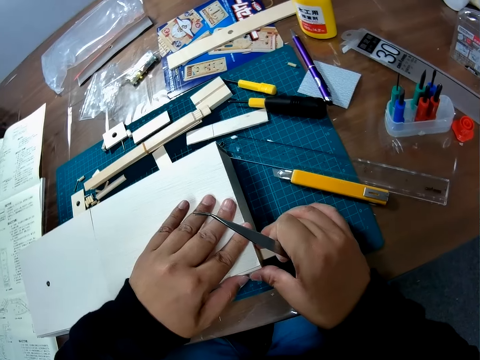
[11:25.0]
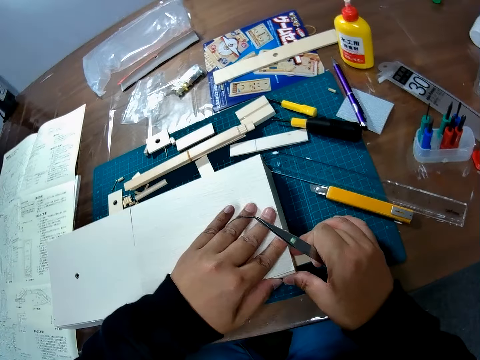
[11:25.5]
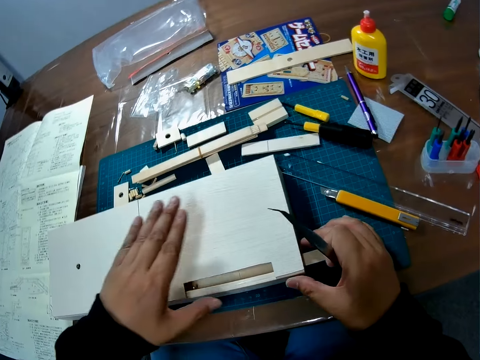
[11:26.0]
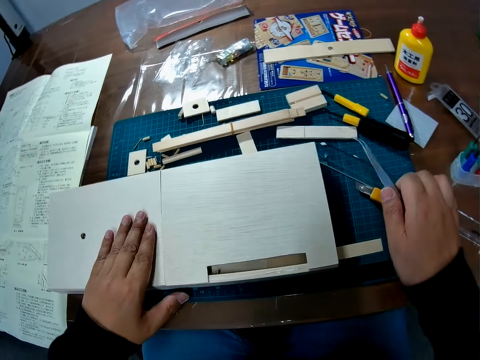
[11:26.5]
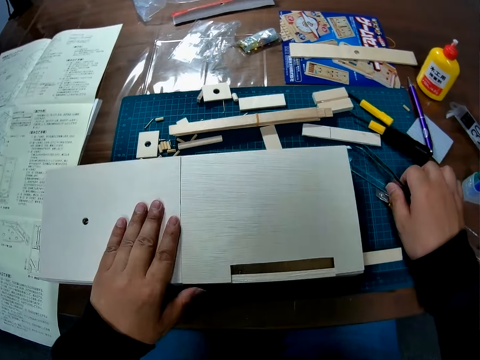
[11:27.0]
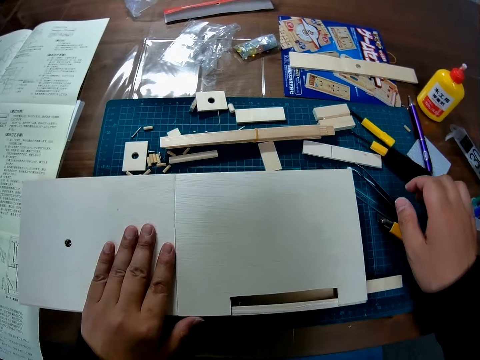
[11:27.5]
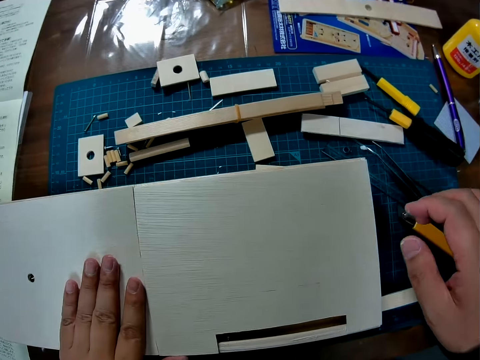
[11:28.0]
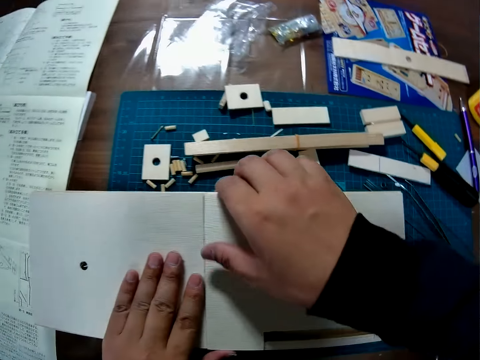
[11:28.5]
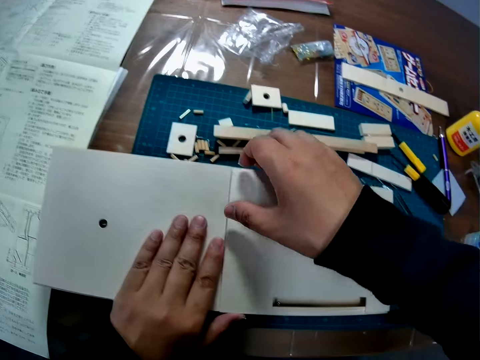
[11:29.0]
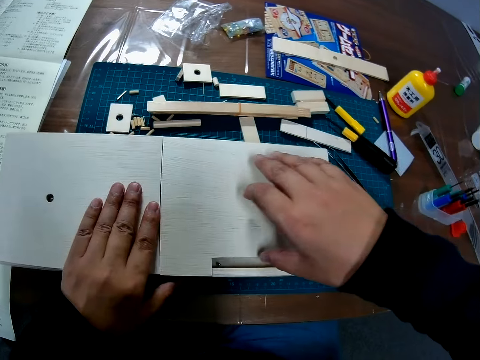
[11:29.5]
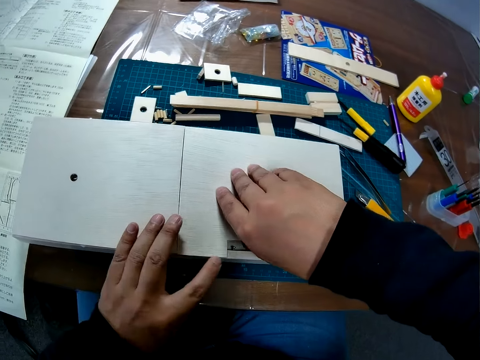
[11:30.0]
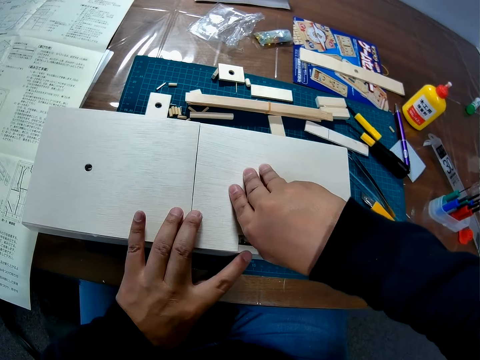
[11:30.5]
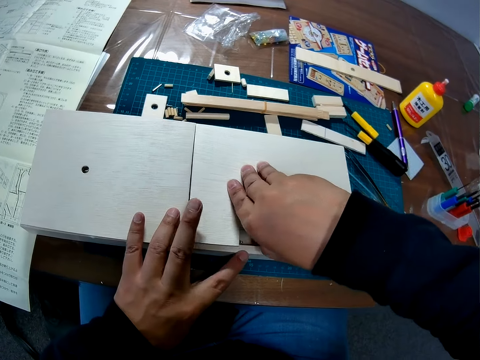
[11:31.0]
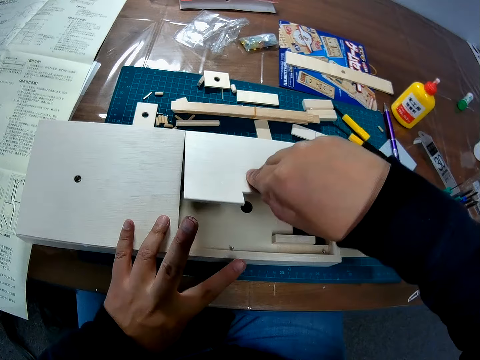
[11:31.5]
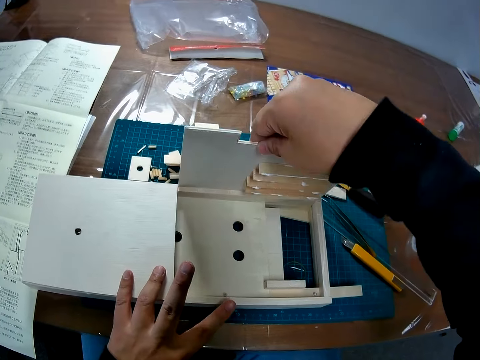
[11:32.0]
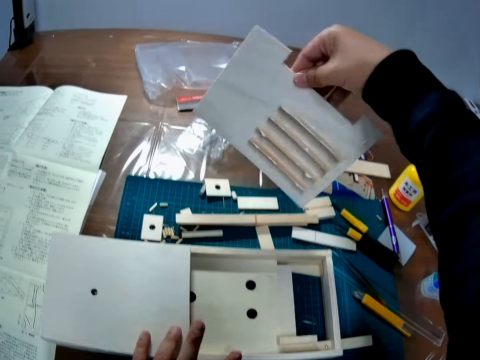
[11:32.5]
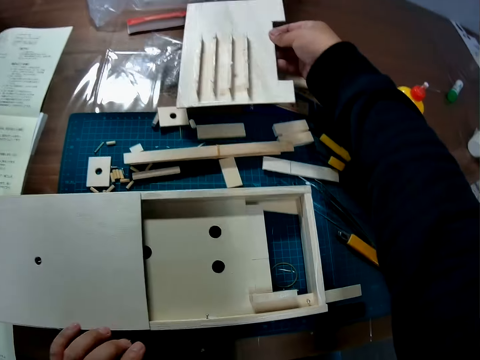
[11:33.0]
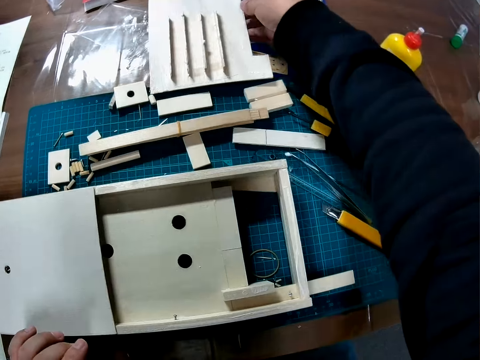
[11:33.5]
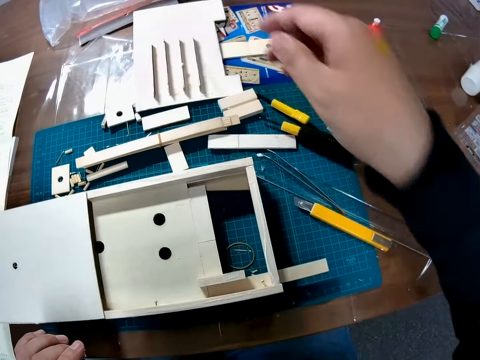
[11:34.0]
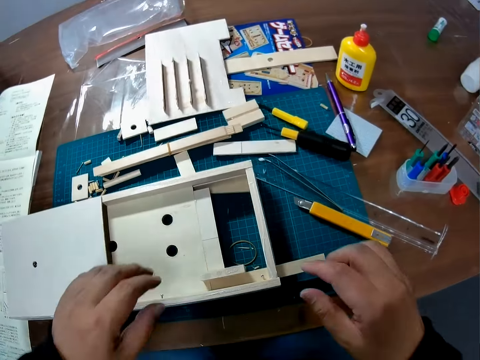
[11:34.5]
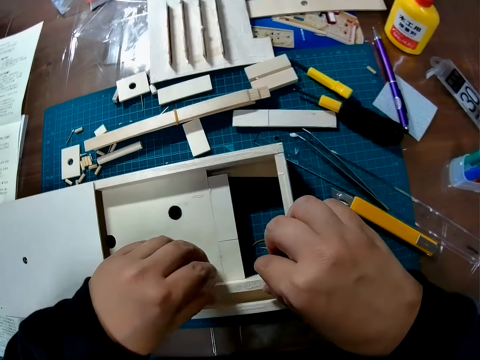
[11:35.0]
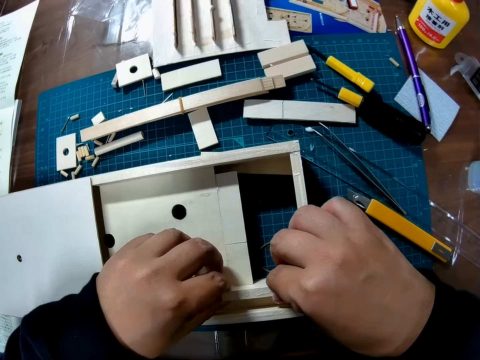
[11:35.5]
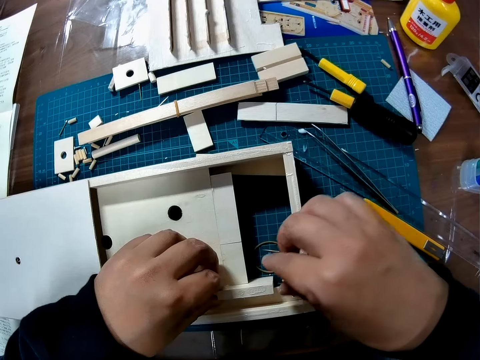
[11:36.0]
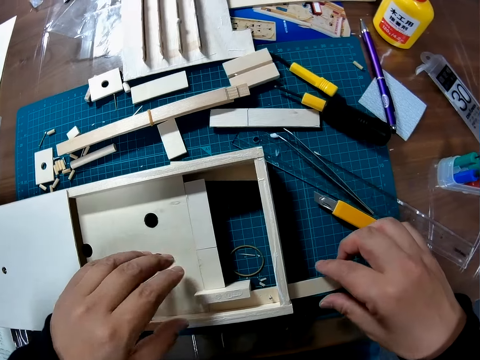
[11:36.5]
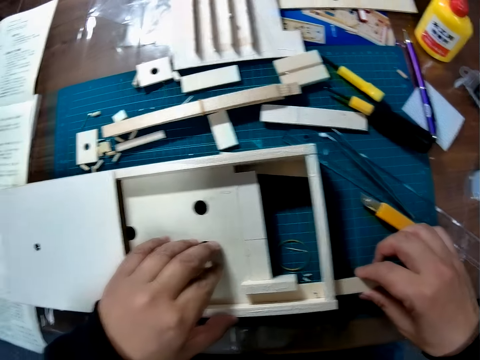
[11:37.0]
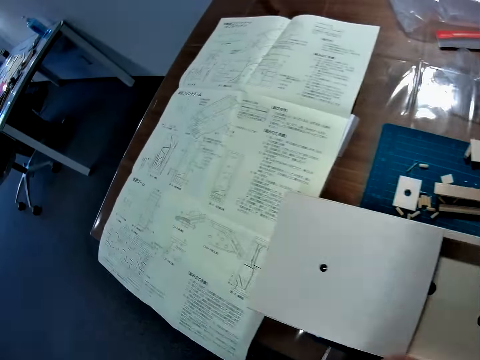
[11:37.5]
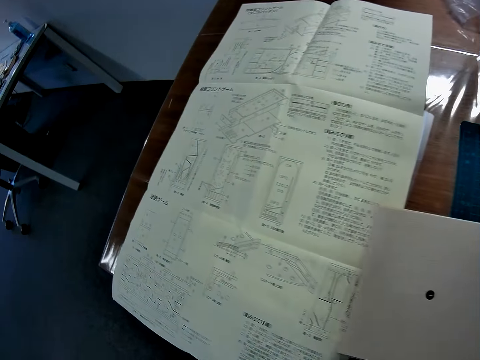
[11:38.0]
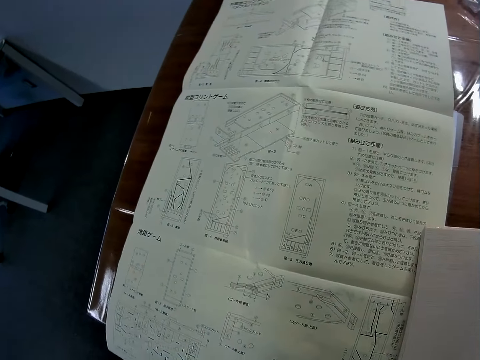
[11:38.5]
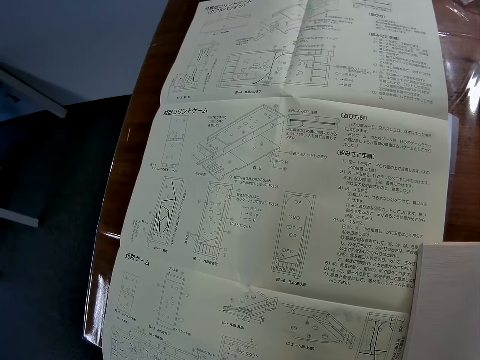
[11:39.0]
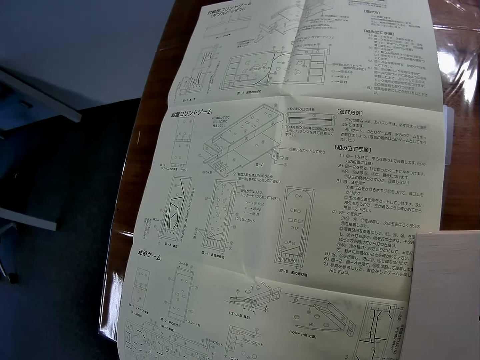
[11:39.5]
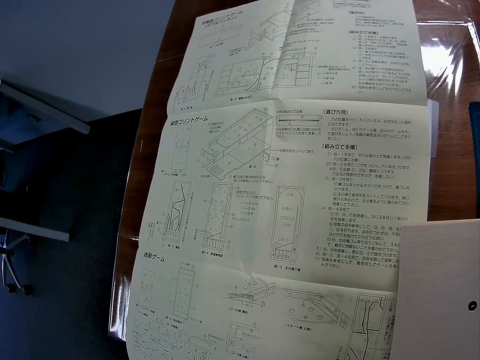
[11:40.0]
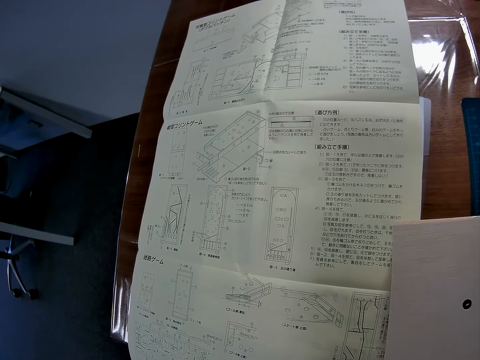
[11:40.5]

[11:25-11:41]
The camera wearer places the forceps on the table. They take a part of the constructed wood. They drop the part of the constructed wood on the table. They work on the wood. They hold the counting board.

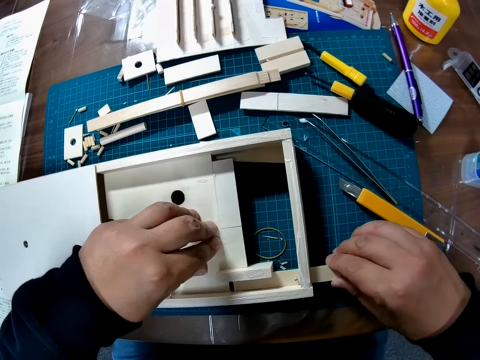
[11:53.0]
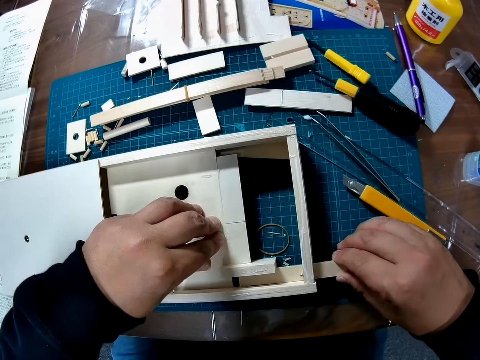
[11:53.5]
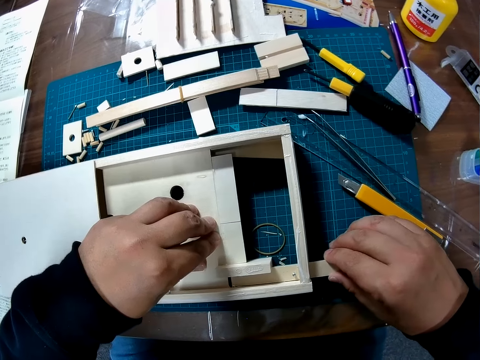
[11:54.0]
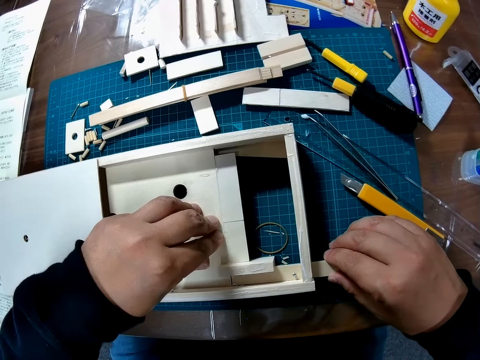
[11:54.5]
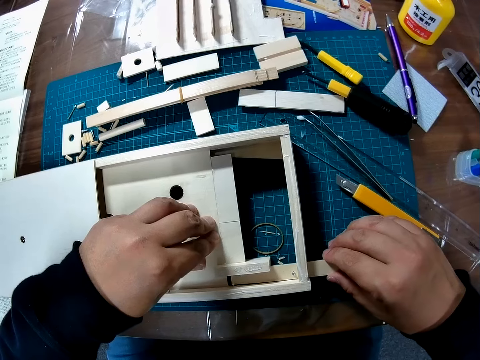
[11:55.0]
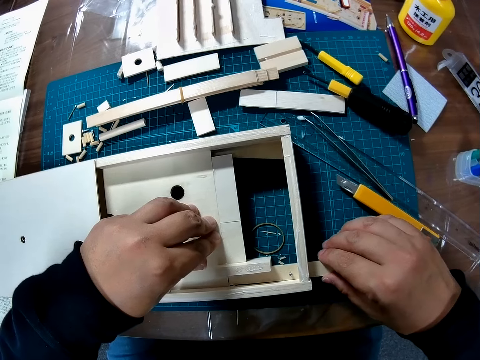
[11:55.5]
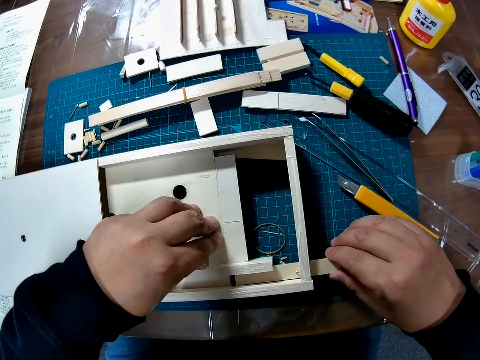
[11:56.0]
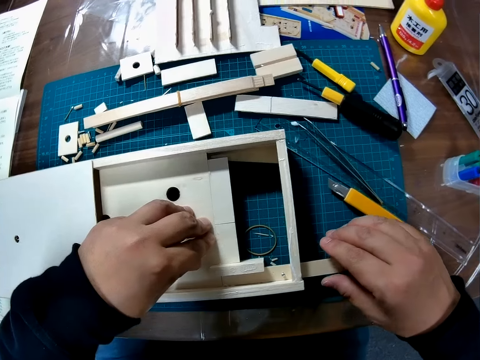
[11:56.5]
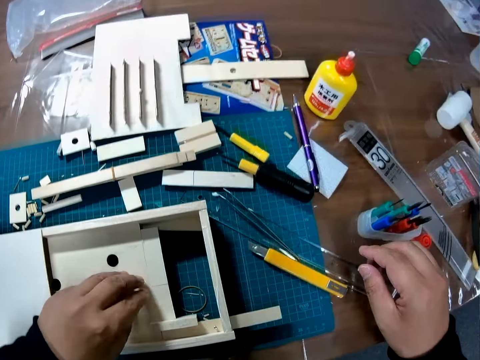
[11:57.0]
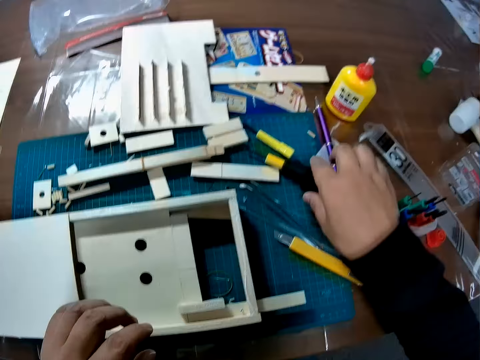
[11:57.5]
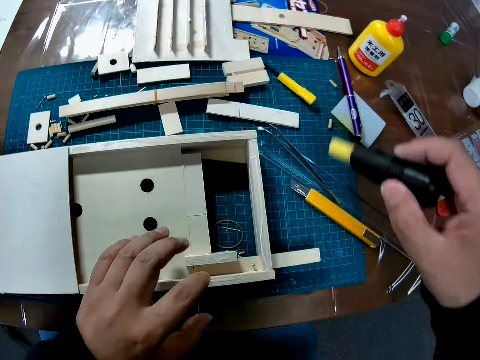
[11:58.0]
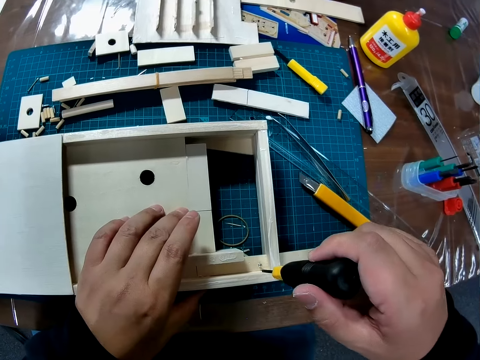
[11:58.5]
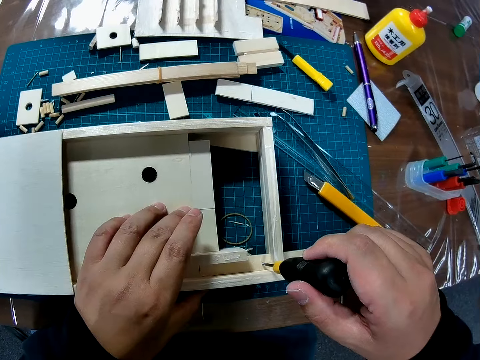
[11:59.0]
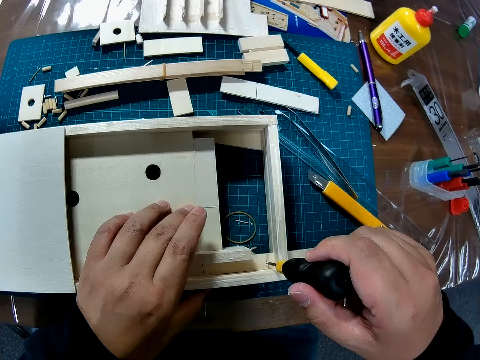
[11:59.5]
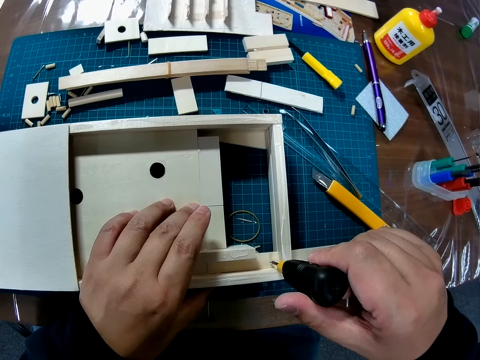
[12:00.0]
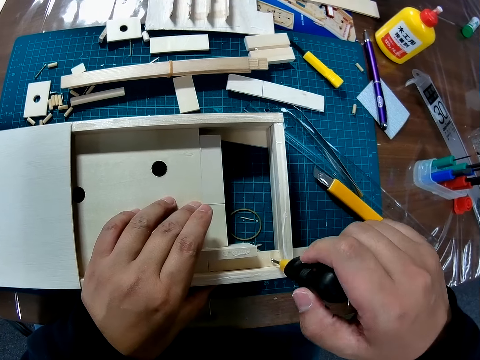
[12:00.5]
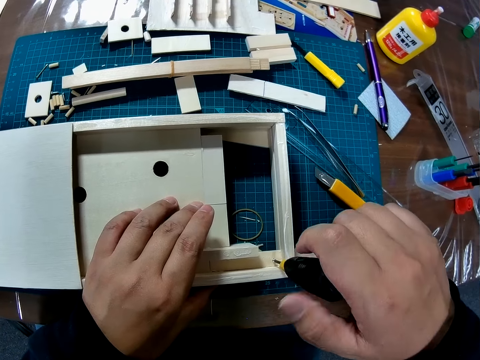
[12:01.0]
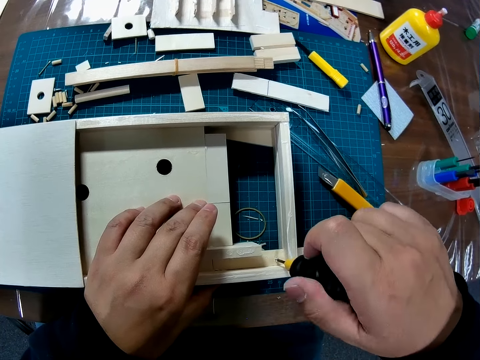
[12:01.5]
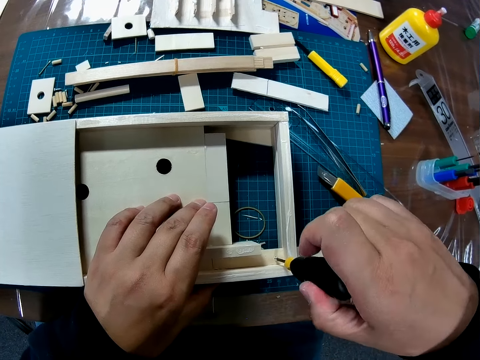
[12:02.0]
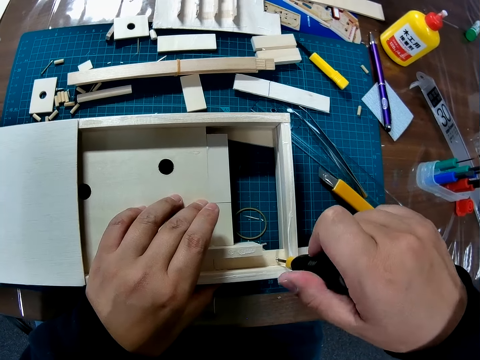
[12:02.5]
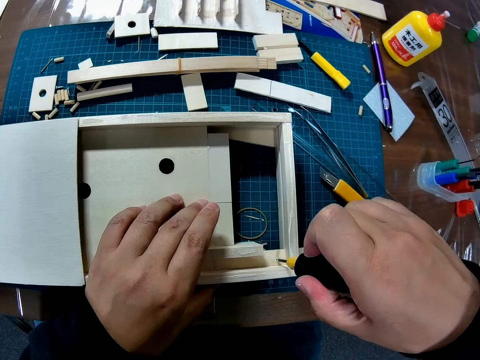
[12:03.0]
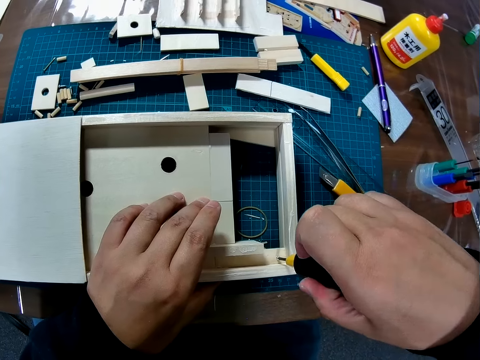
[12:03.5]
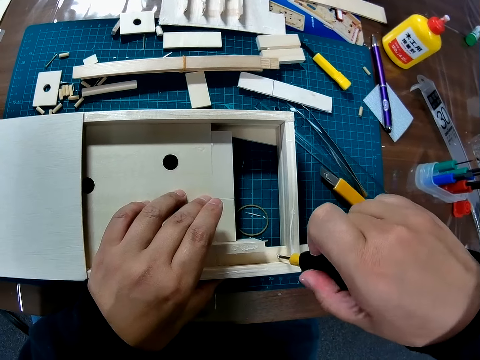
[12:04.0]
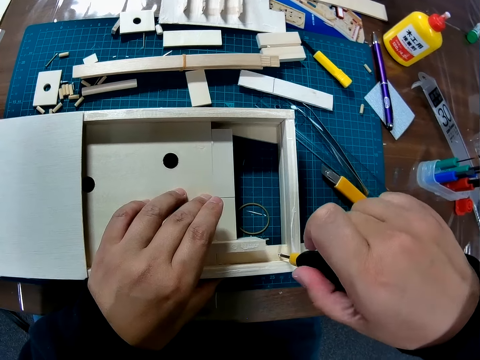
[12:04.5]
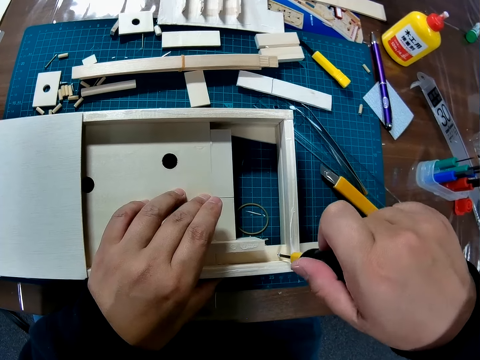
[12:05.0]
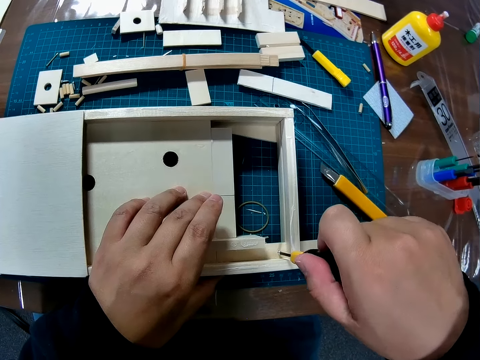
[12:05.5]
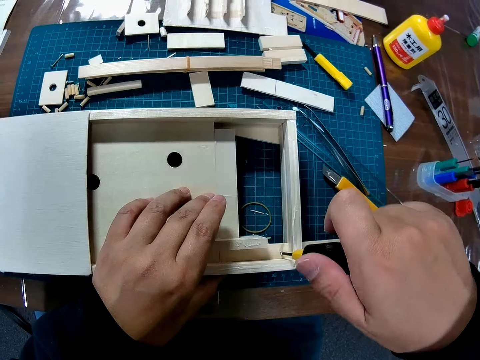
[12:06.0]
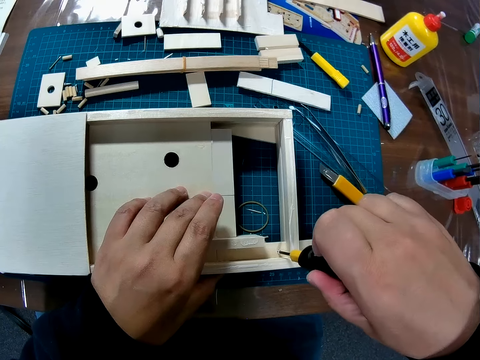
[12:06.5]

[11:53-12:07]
The camera wearer moves the foldable ruler to and fro. They take a screwdriver from the table. They tighten the screw in the wood with the screwdriver.
